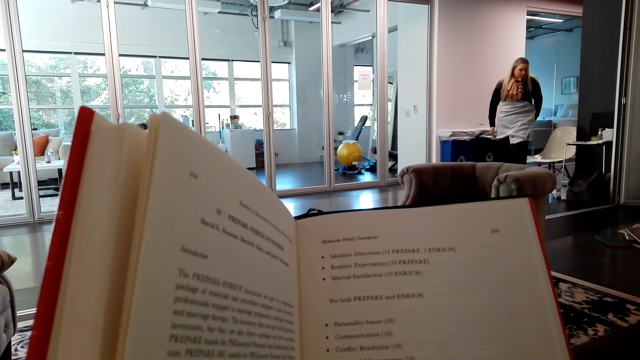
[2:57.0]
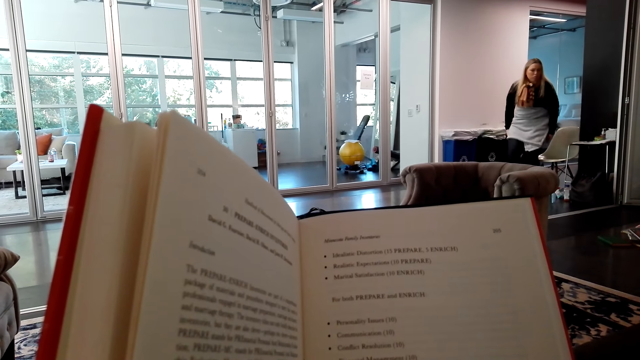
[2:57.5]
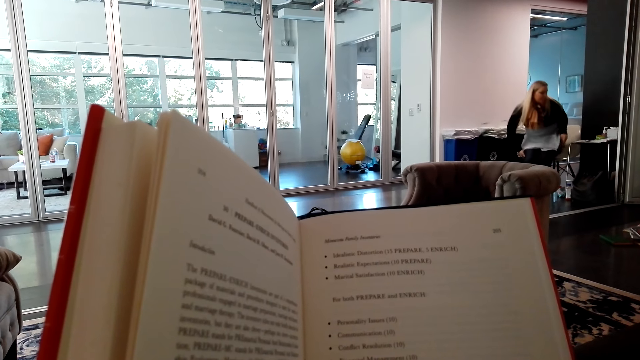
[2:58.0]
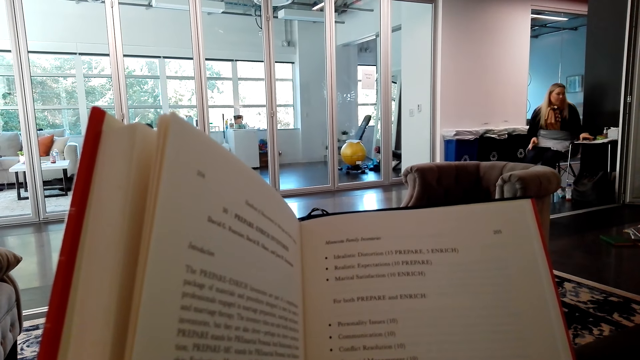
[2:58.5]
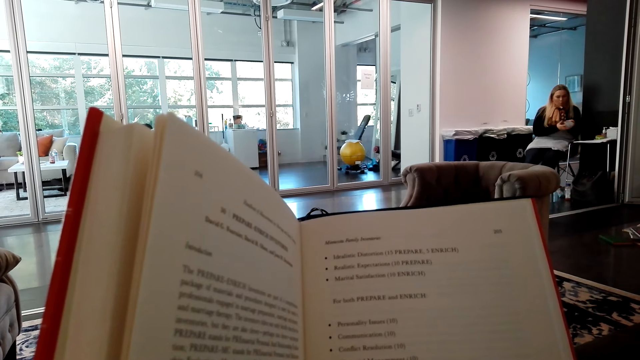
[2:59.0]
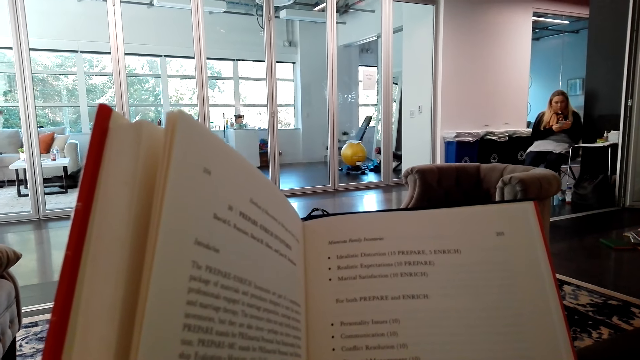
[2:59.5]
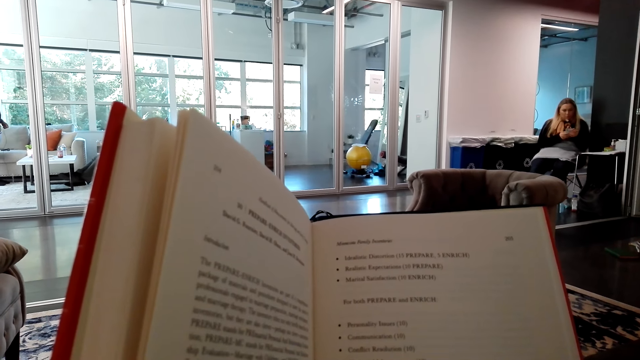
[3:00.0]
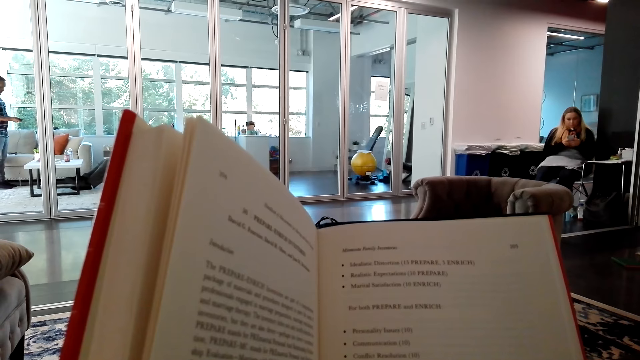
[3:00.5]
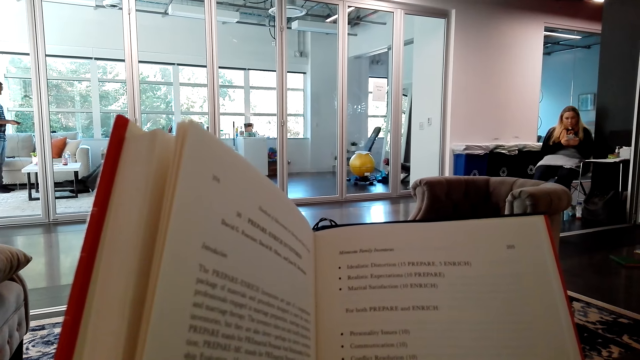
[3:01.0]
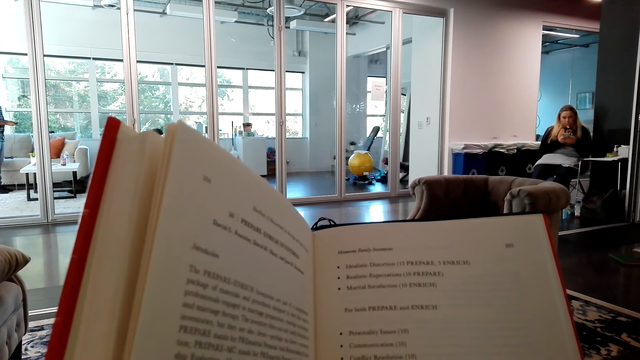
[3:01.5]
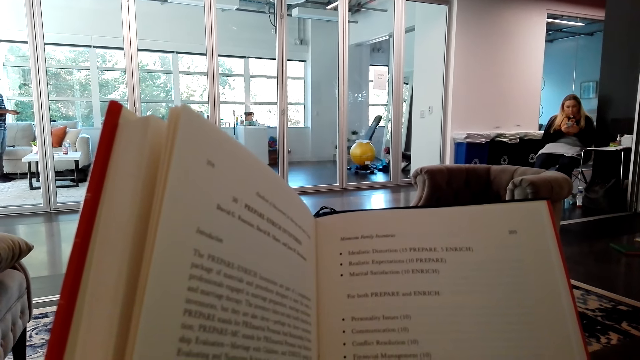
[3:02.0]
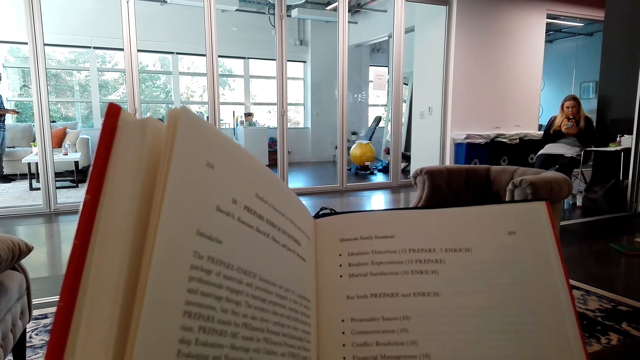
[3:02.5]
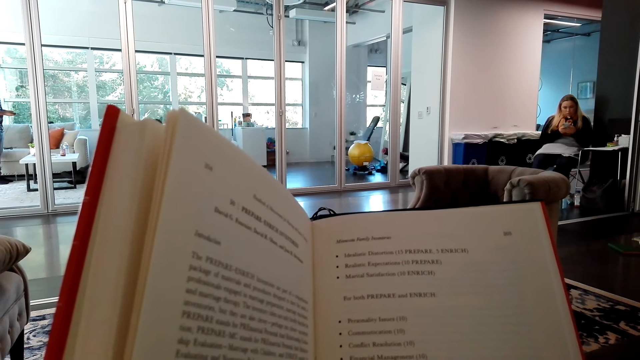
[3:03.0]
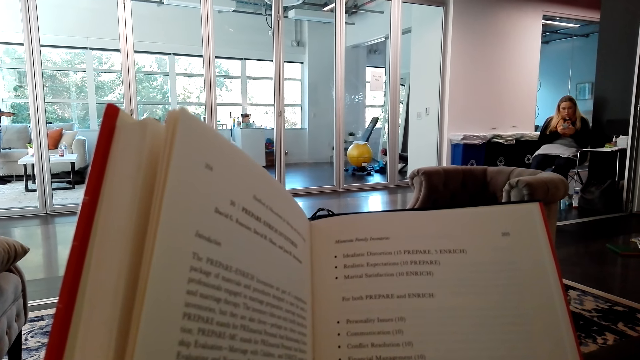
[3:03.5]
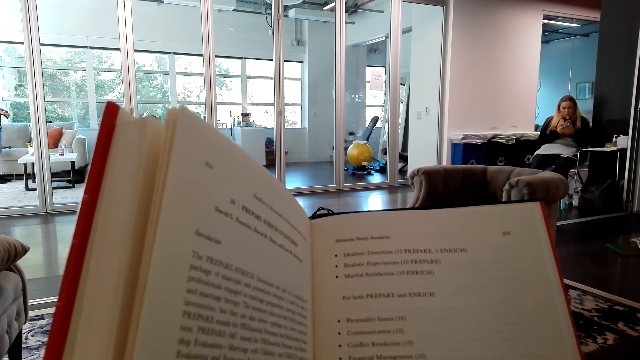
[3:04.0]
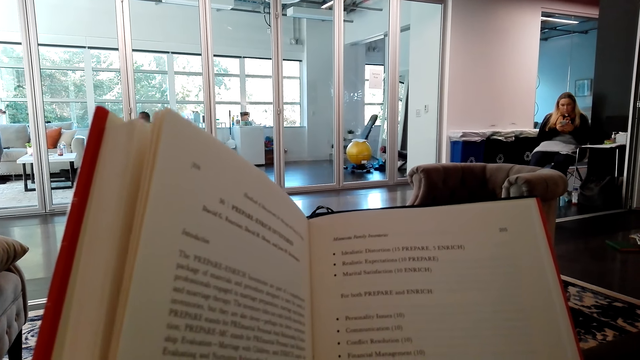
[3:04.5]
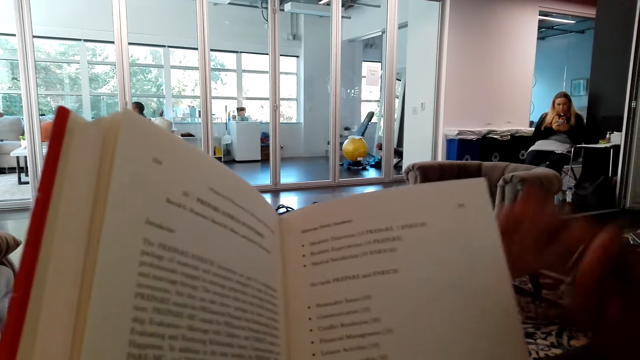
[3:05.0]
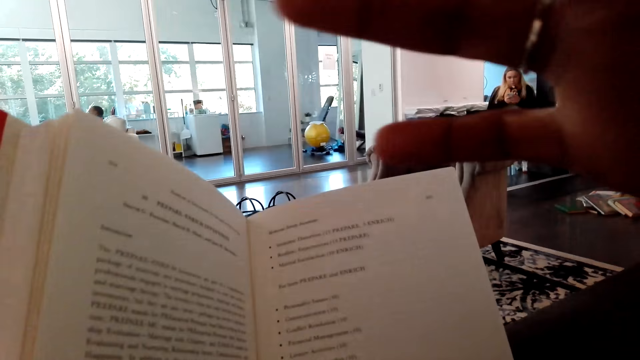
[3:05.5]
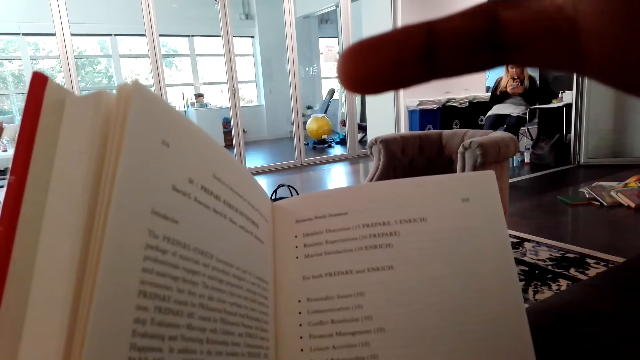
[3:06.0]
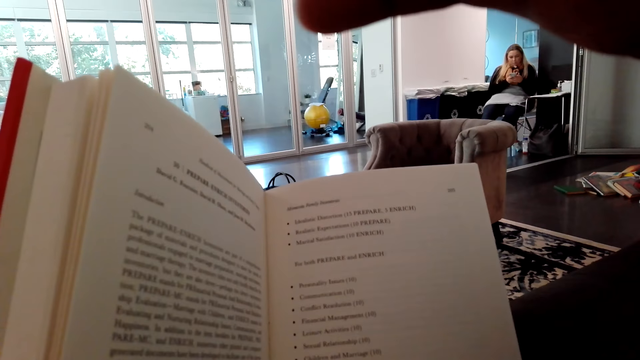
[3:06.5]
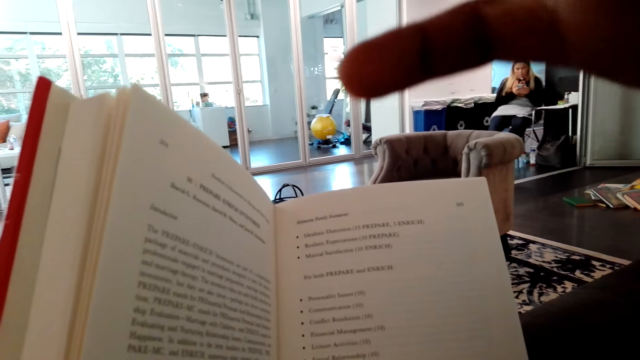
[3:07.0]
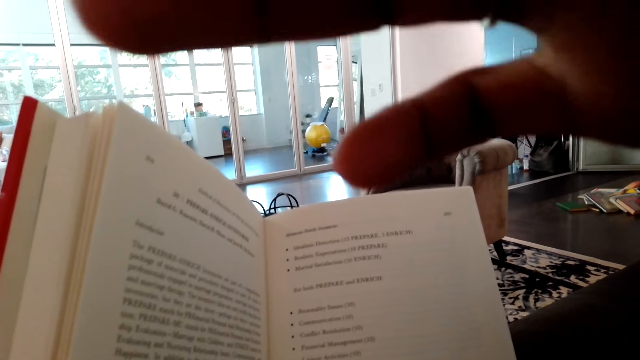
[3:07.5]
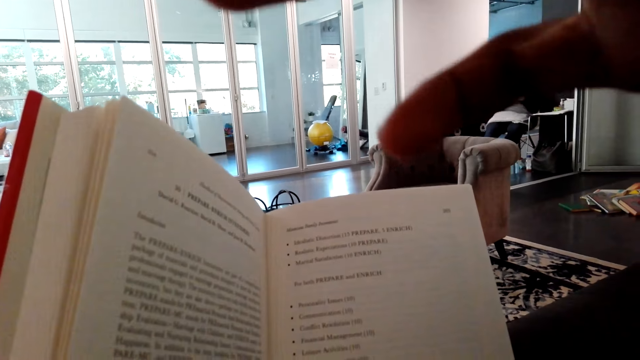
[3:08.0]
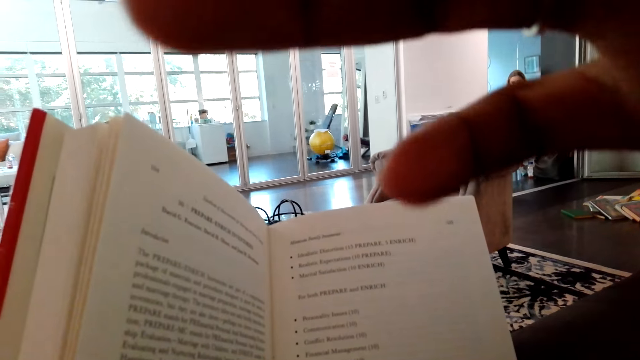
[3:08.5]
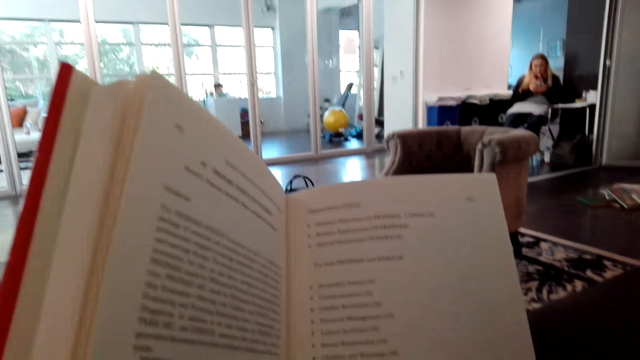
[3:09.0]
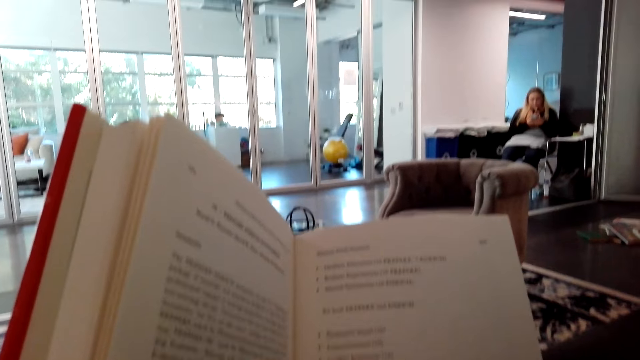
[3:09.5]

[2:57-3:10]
The camera wearer adjusts the camera. They touch the camera.

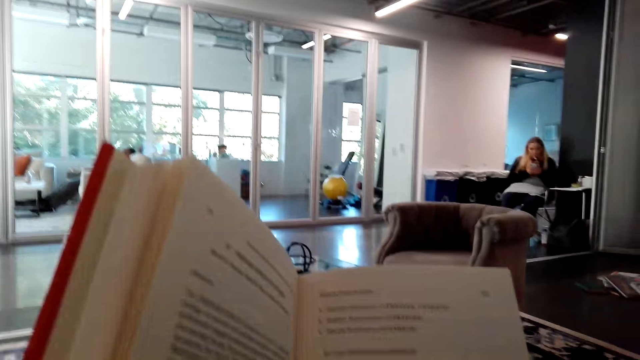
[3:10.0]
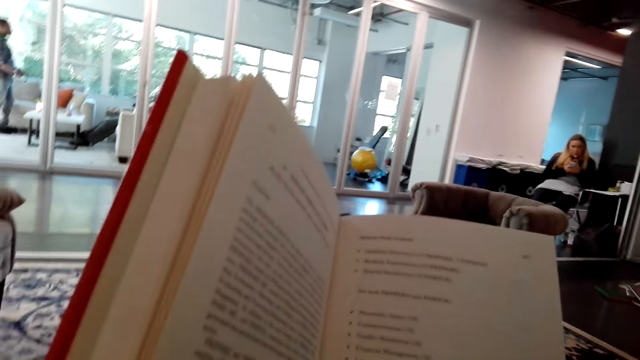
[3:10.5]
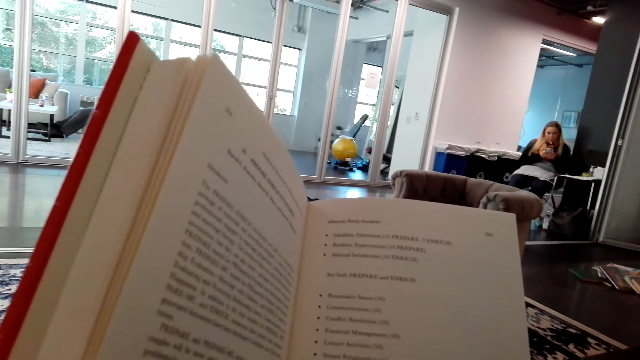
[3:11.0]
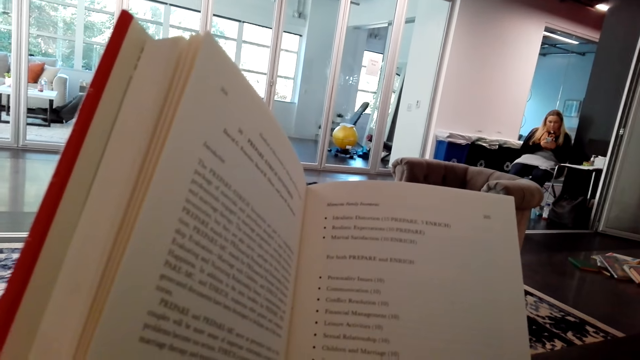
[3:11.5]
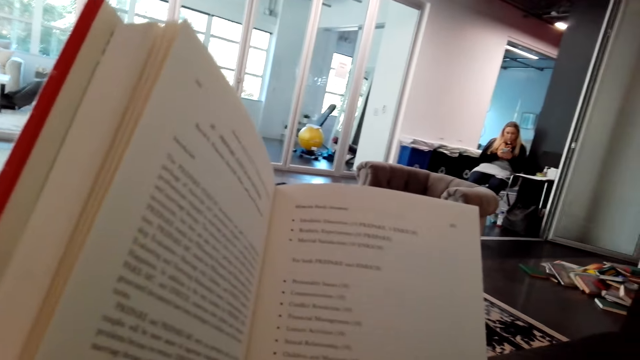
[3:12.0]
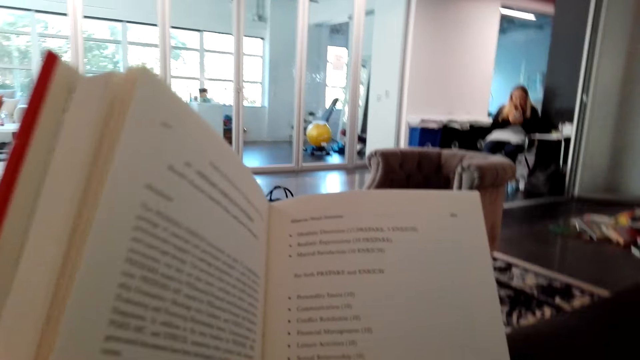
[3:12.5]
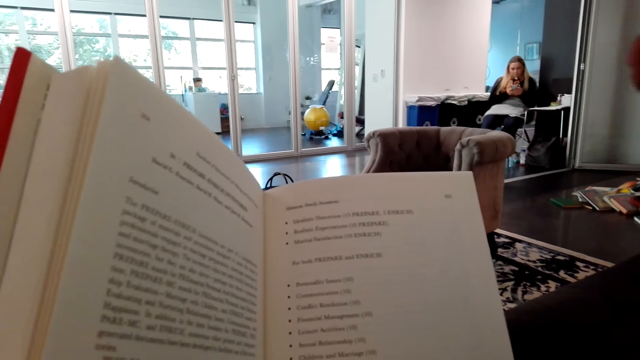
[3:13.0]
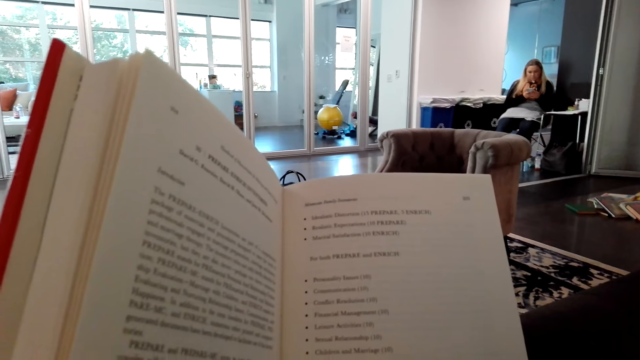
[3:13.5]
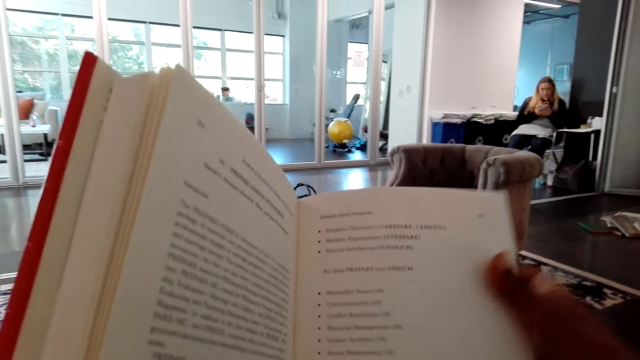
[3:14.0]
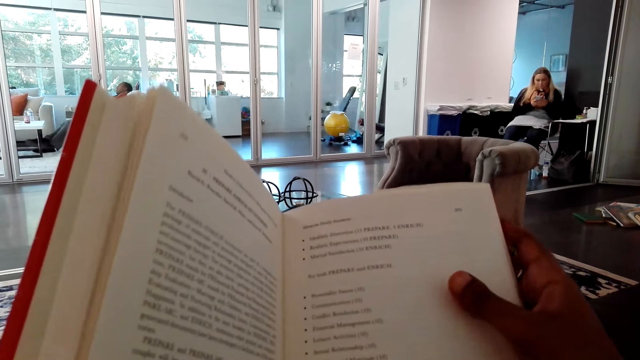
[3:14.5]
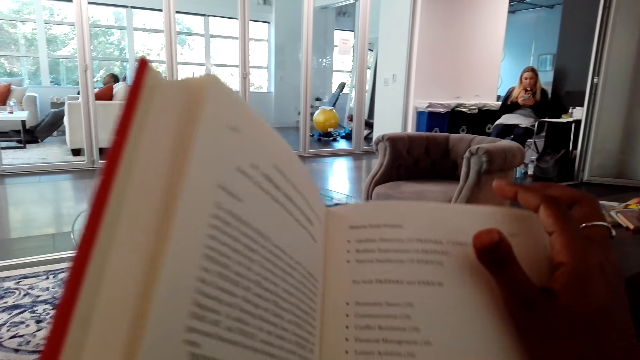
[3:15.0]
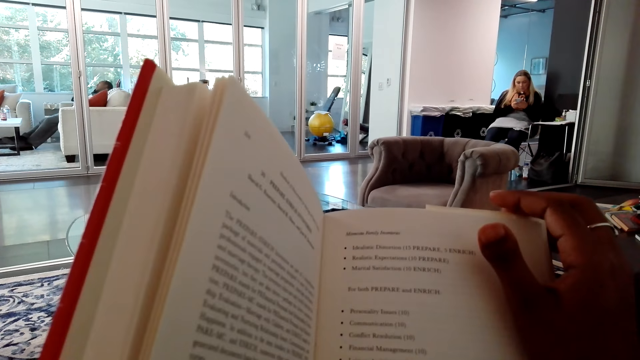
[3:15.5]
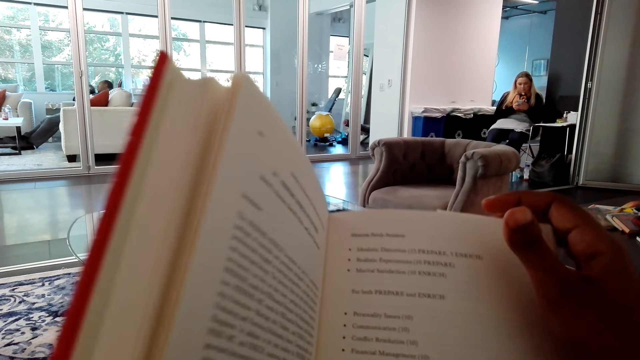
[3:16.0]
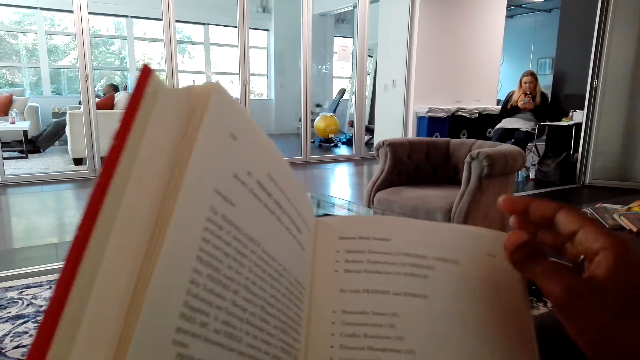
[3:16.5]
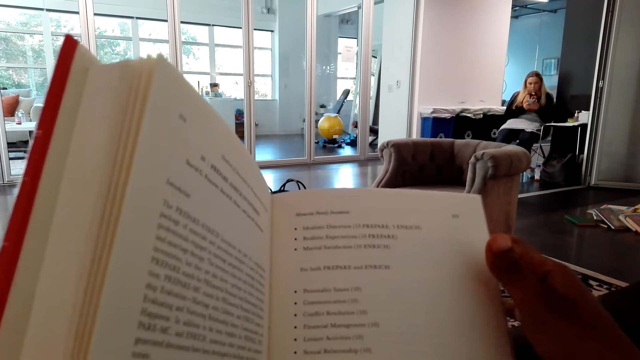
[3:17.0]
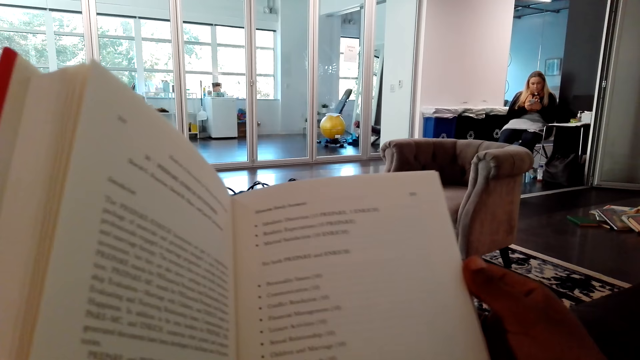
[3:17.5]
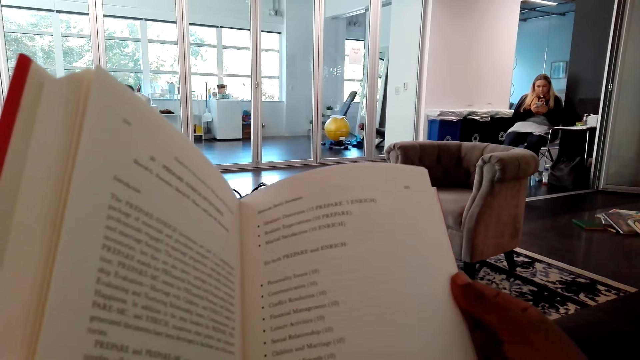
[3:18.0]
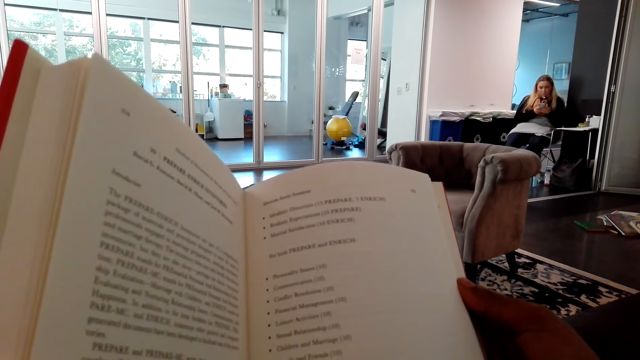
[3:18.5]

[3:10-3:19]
The camera wearer touches a book. They stare at the book.
